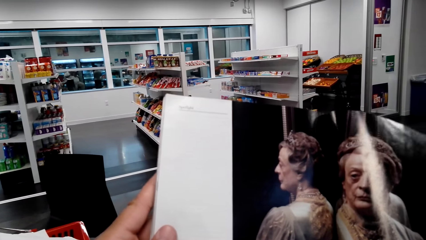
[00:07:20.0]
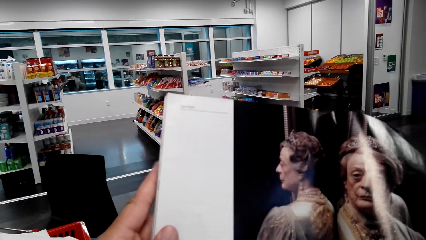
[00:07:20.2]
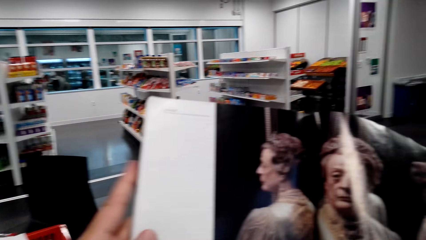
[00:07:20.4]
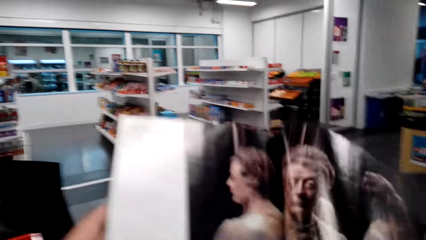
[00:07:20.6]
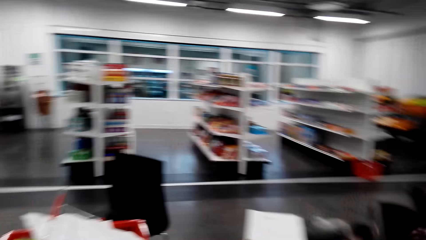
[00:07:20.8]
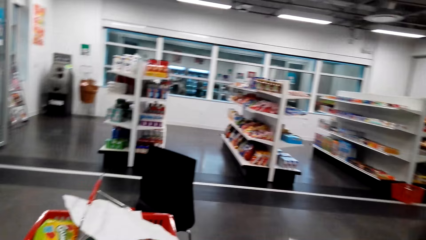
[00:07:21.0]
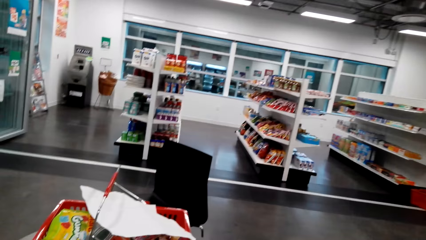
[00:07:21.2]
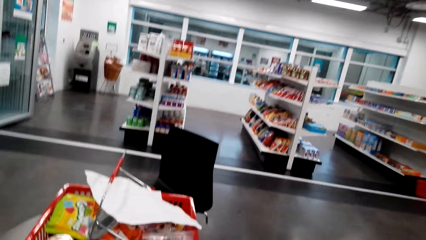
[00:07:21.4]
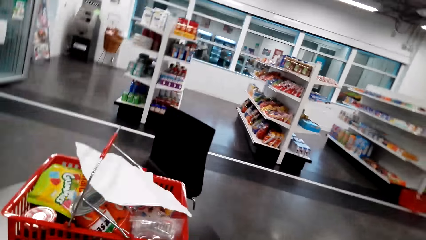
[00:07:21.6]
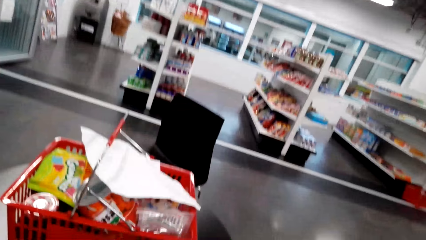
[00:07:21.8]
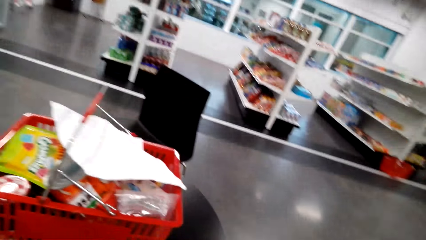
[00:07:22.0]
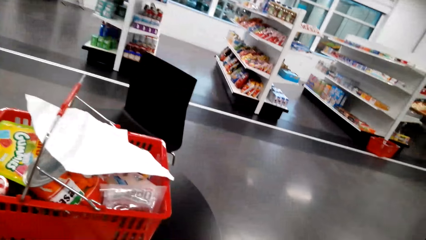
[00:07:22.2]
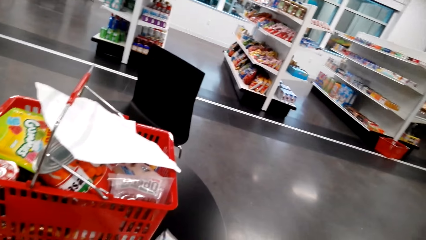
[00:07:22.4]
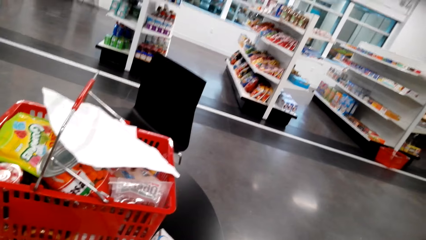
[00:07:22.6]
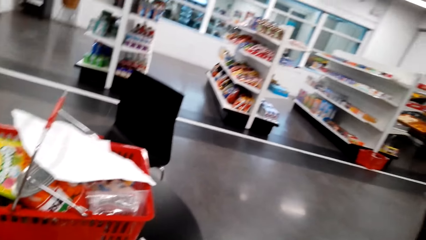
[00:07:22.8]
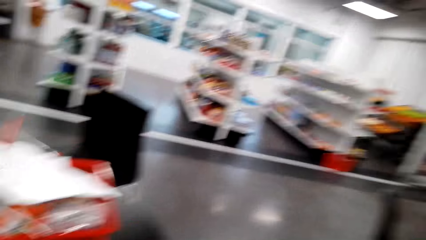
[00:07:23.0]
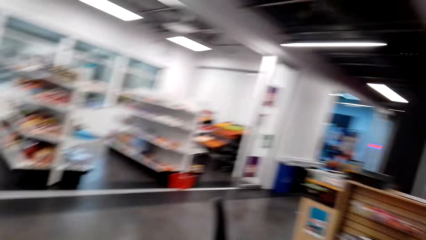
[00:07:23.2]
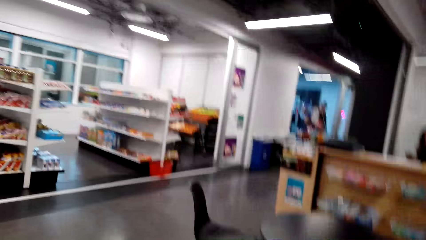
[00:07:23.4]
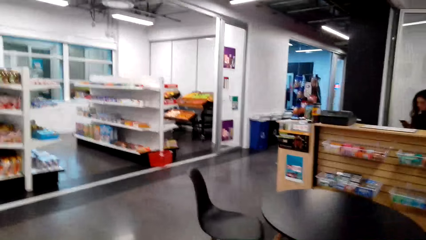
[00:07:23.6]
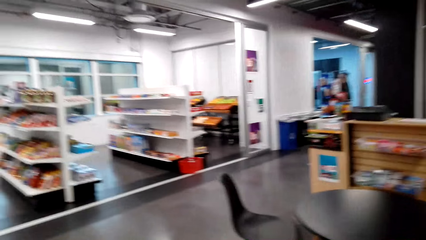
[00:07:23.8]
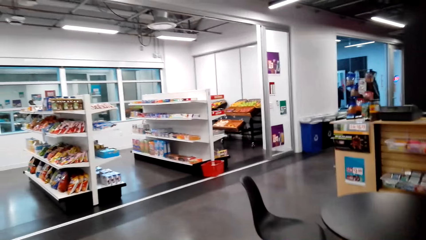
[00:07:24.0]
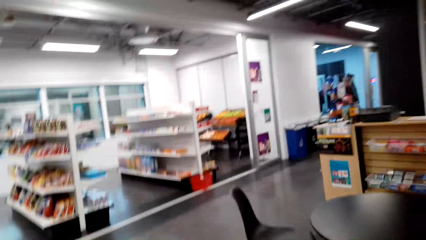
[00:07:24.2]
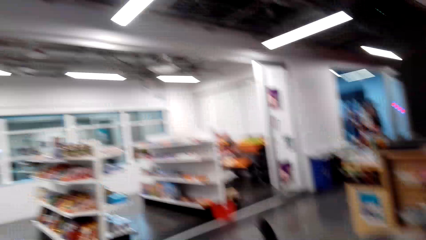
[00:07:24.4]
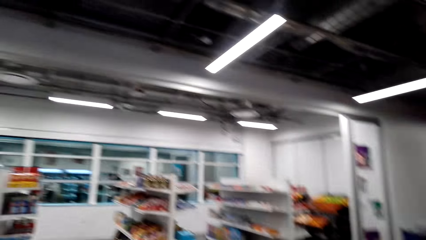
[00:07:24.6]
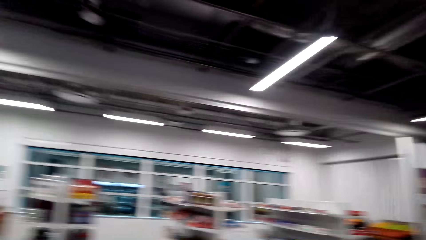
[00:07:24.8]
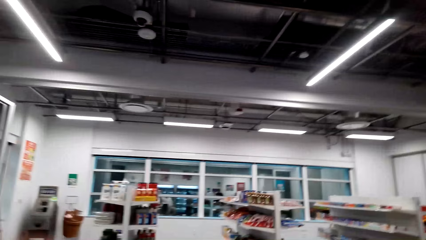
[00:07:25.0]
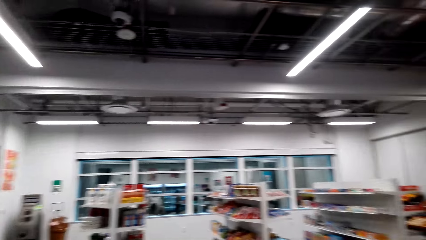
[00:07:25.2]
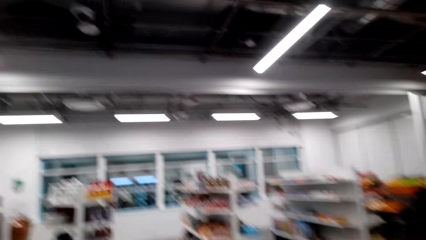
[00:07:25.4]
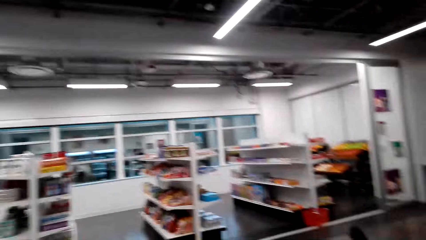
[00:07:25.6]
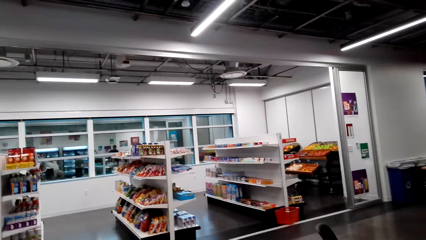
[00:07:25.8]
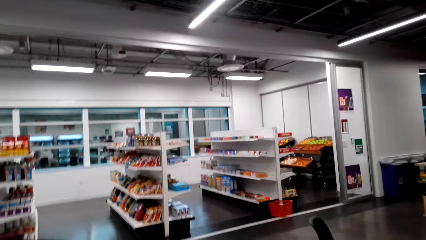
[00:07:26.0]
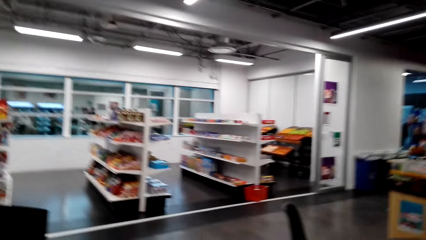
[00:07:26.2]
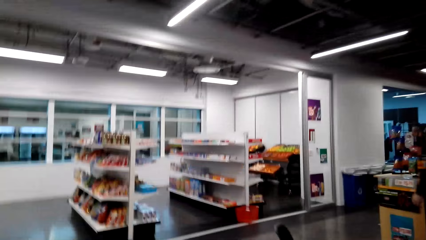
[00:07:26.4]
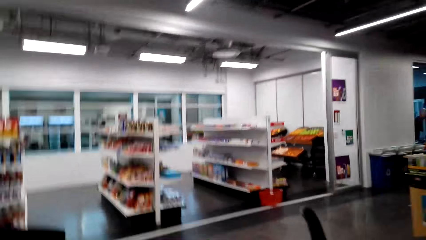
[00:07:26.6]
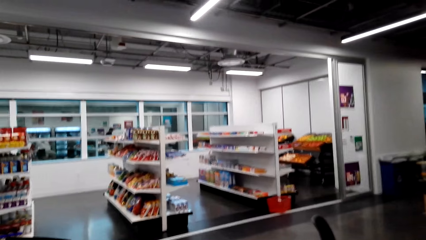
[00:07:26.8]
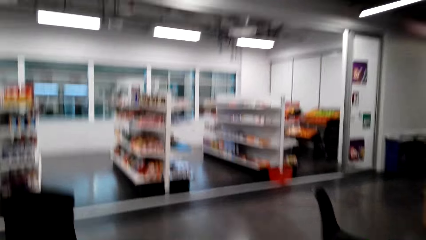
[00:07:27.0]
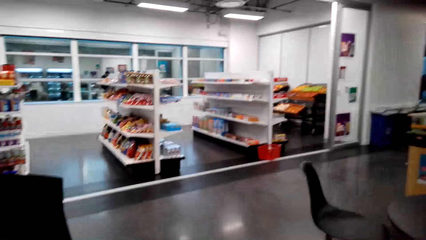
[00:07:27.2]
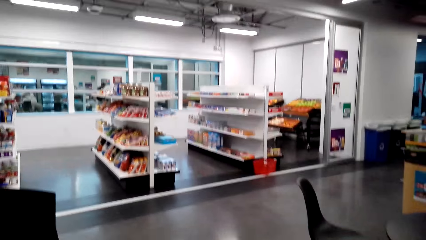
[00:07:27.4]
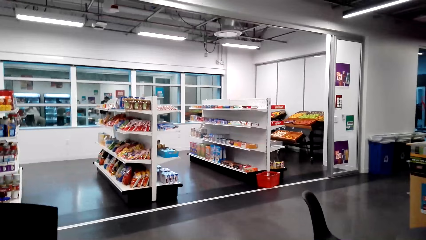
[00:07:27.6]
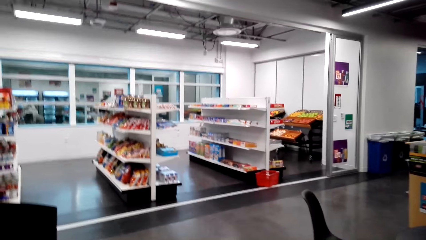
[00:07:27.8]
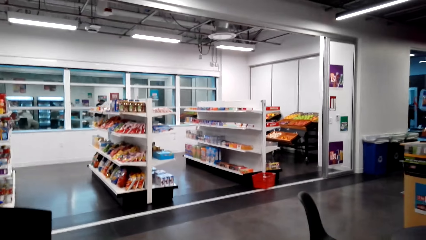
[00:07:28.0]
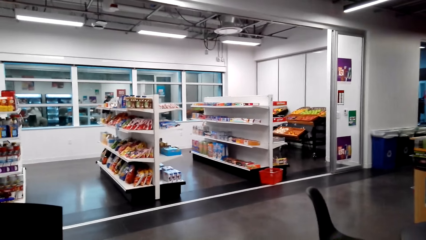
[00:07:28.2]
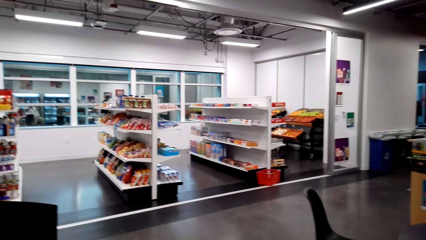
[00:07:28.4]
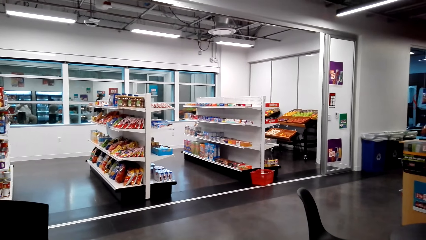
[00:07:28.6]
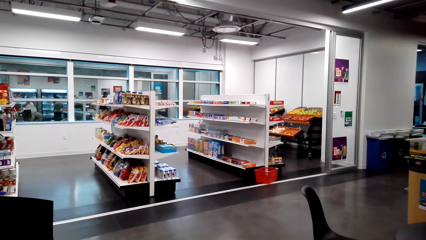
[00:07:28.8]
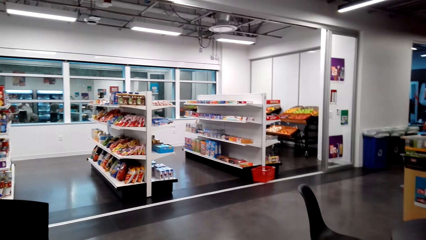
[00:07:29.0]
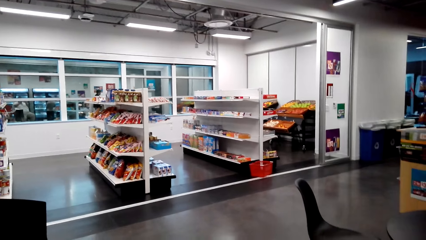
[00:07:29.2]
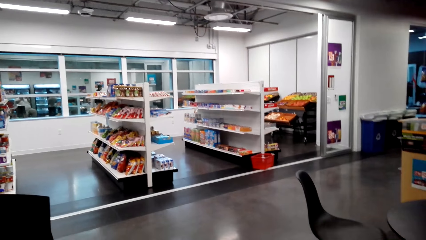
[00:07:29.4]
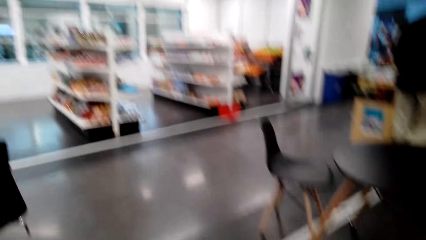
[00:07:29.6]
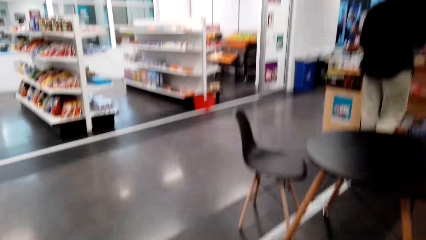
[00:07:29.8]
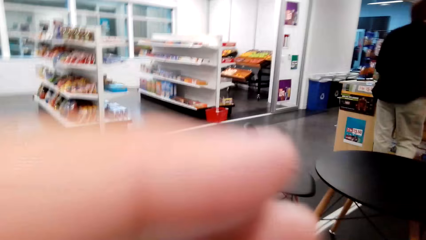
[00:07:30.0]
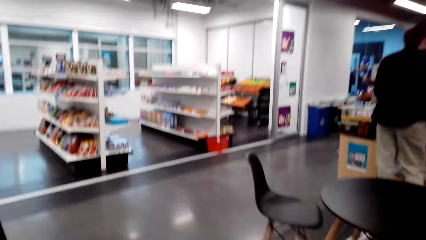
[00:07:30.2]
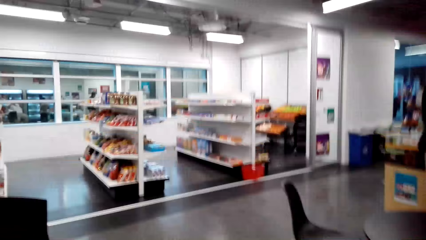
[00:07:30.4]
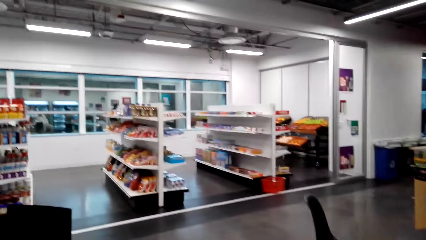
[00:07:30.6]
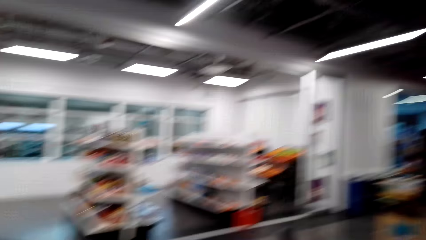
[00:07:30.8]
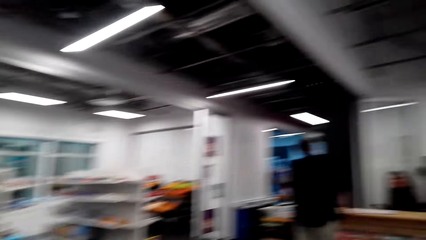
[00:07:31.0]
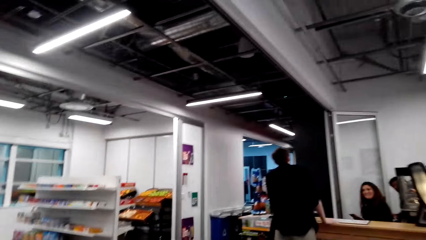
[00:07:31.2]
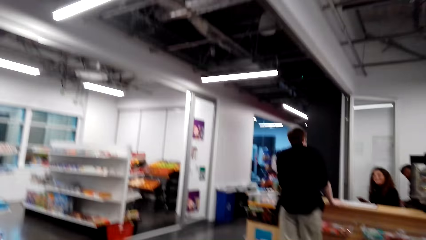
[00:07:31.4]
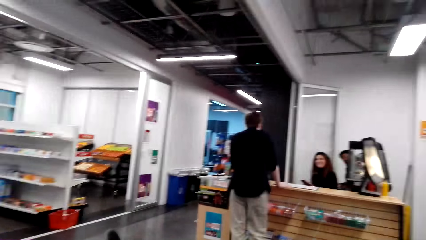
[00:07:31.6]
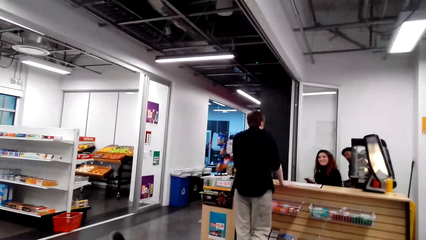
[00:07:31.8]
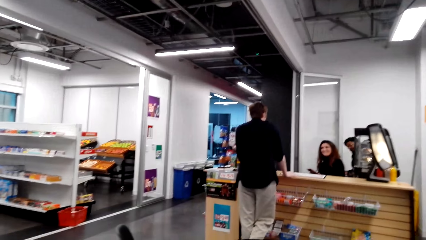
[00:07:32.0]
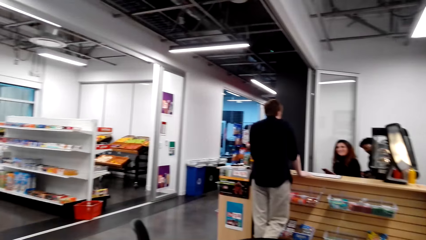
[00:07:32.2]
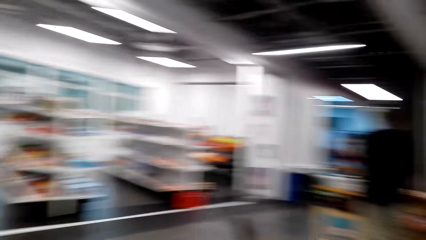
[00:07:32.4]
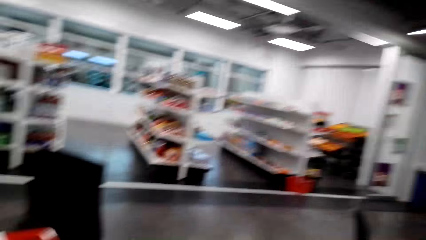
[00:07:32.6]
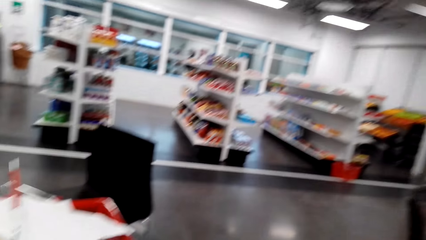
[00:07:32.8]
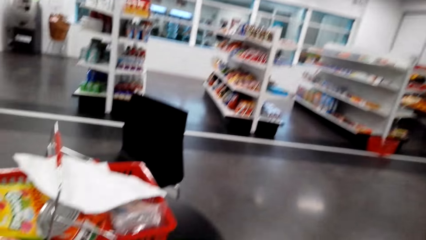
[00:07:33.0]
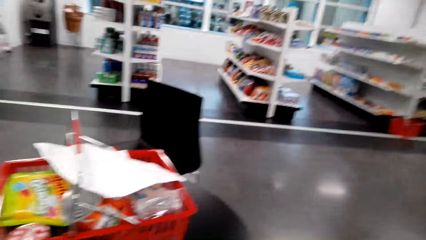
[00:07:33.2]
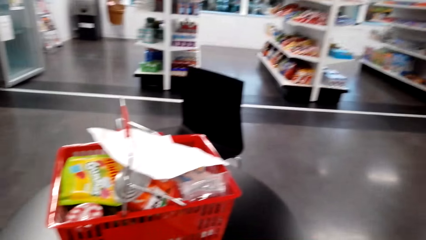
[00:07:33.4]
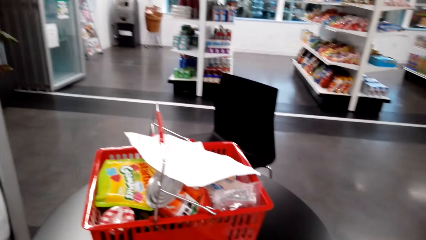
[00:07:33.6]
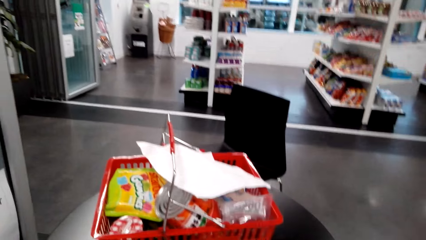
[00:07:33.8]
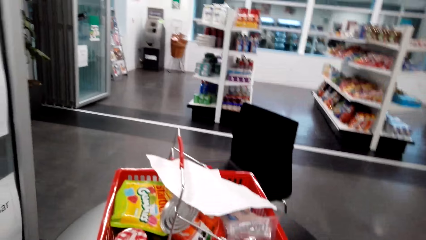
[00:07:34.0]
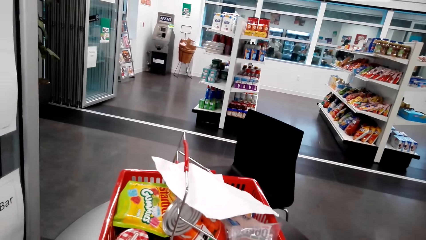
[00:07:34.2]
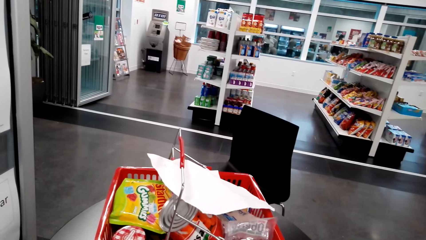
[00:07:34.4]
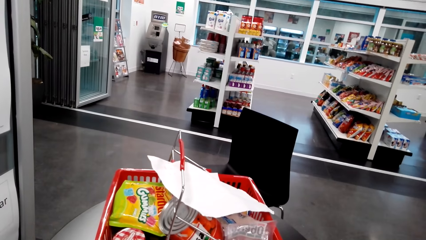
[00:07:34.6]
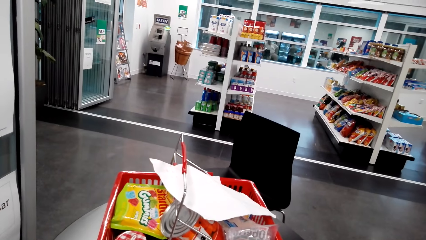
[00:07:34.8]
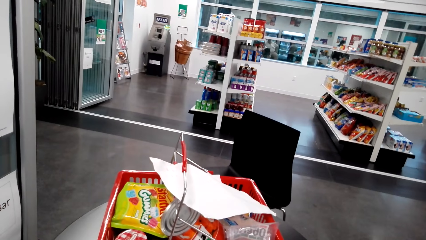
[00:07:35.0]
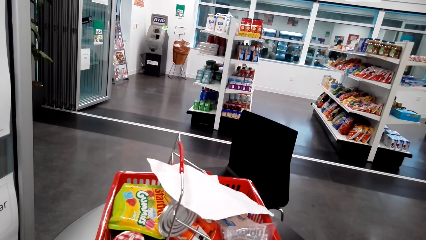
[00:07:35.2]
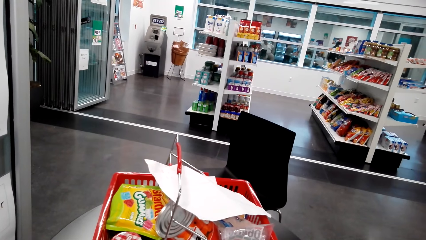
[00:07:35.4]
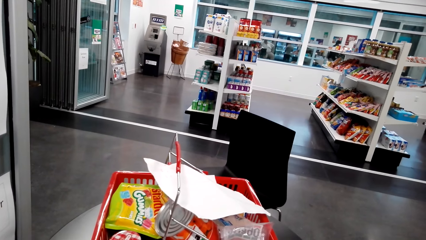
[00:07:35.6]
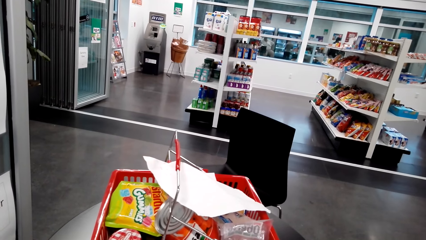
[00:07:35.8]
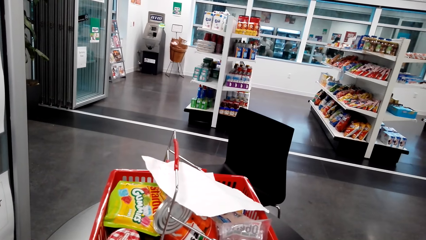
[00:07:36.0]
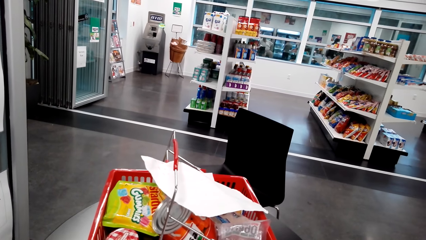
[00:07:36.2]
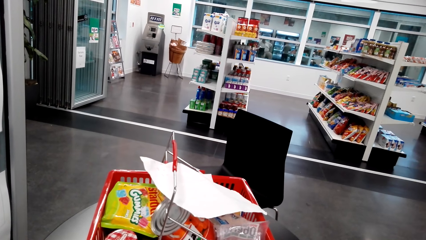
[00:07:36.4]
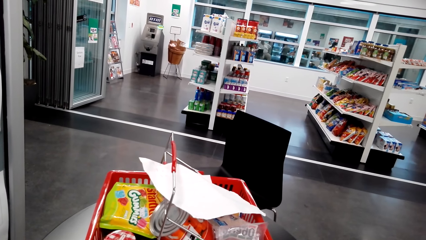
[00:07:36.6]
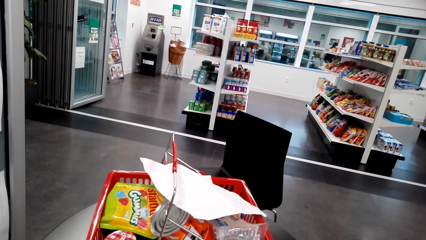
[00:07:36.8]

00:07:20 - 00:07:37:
The camera wearer looks around the supermarket.
